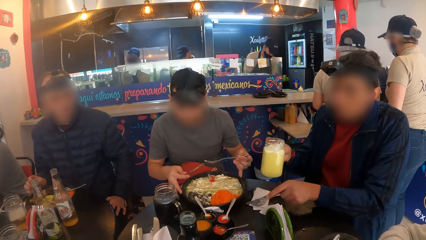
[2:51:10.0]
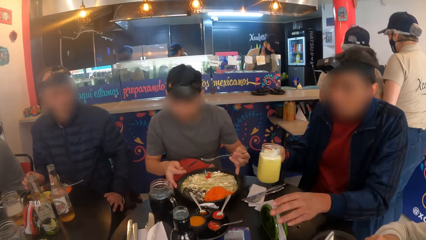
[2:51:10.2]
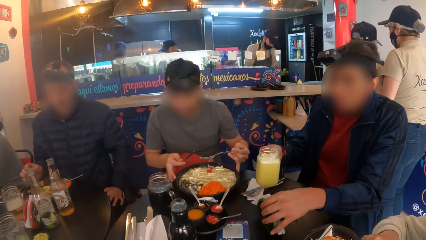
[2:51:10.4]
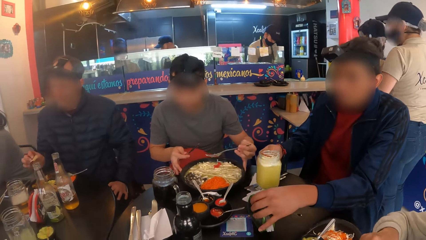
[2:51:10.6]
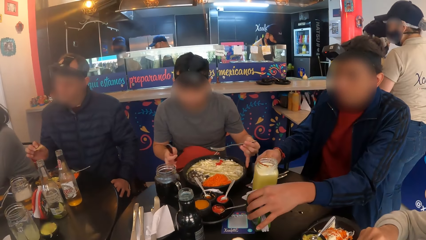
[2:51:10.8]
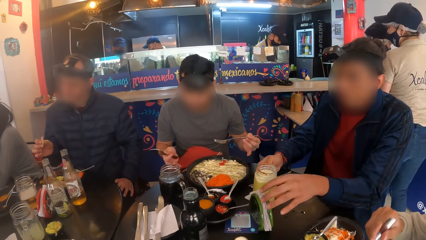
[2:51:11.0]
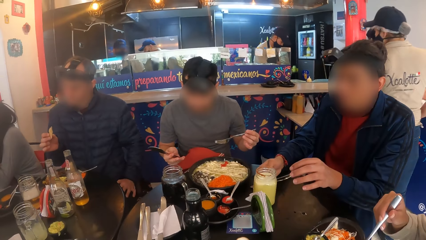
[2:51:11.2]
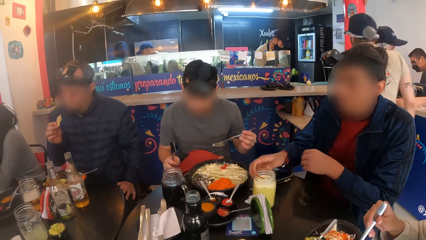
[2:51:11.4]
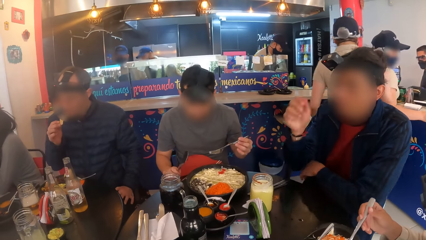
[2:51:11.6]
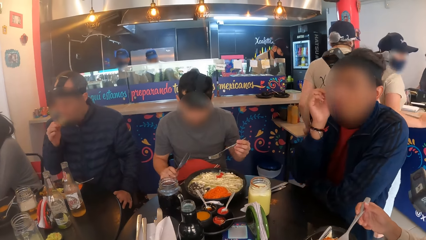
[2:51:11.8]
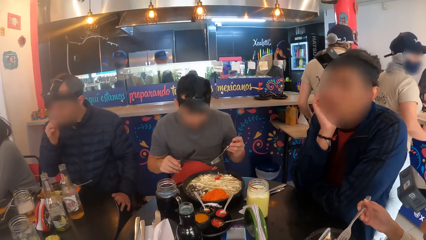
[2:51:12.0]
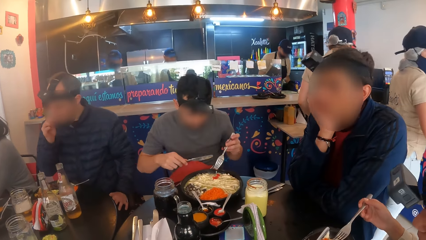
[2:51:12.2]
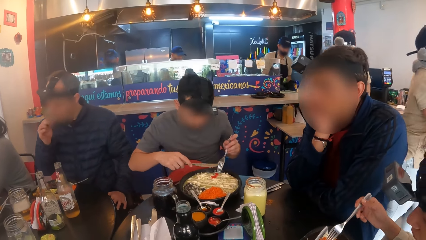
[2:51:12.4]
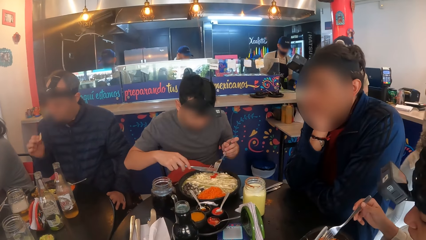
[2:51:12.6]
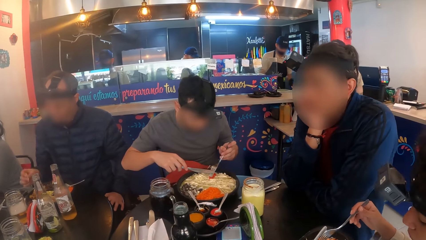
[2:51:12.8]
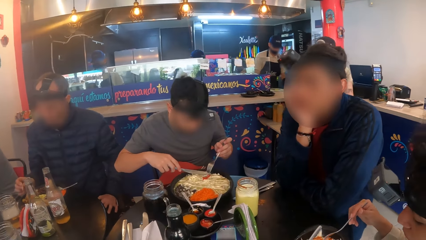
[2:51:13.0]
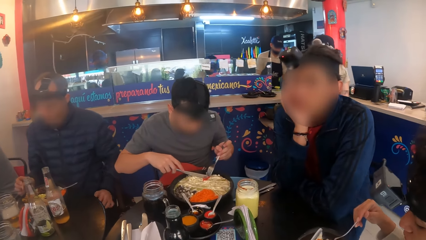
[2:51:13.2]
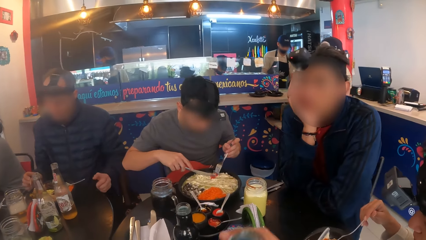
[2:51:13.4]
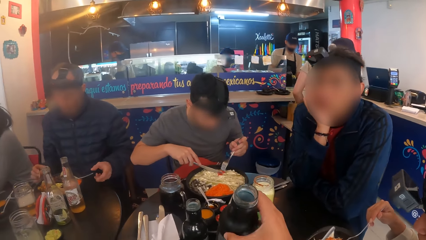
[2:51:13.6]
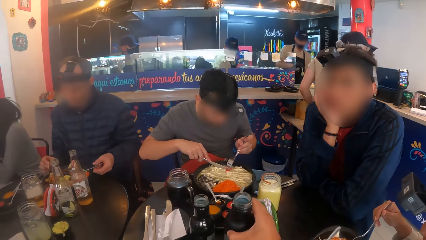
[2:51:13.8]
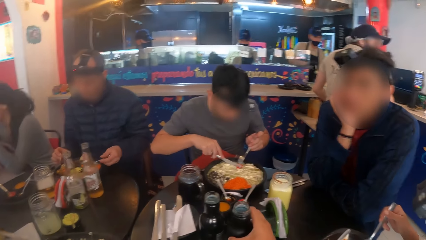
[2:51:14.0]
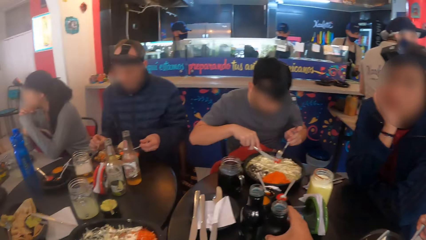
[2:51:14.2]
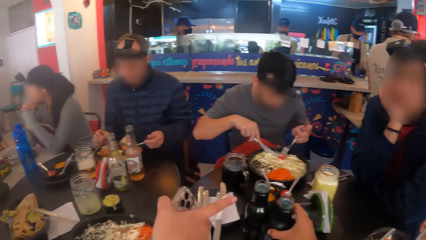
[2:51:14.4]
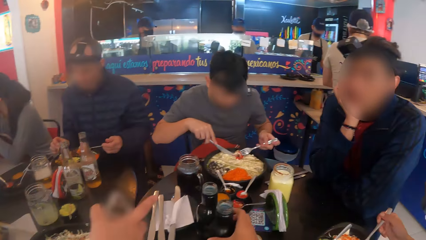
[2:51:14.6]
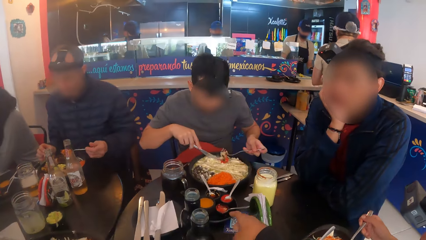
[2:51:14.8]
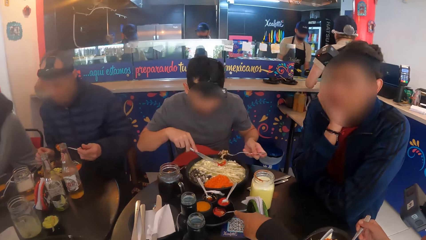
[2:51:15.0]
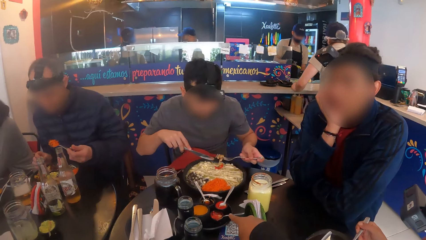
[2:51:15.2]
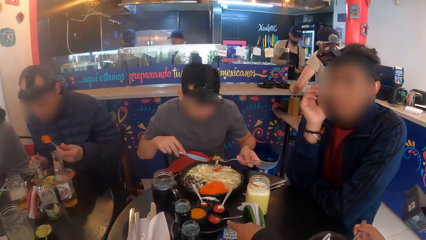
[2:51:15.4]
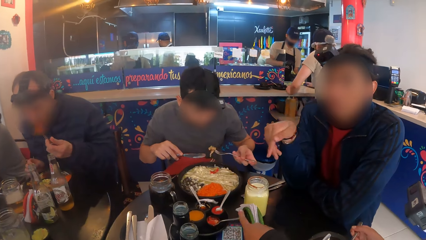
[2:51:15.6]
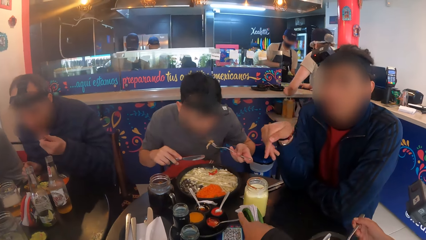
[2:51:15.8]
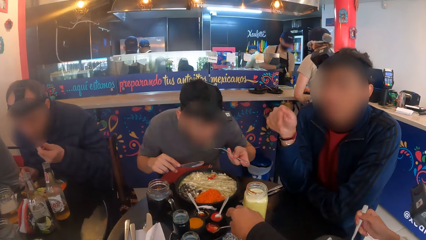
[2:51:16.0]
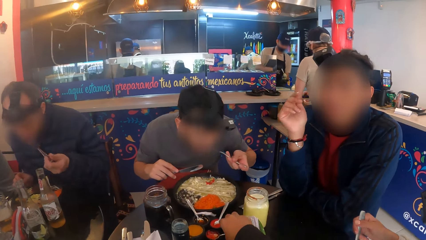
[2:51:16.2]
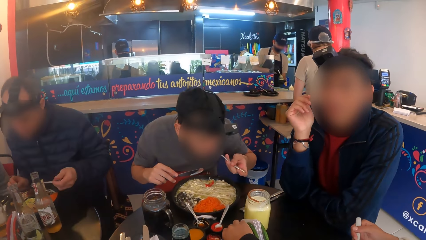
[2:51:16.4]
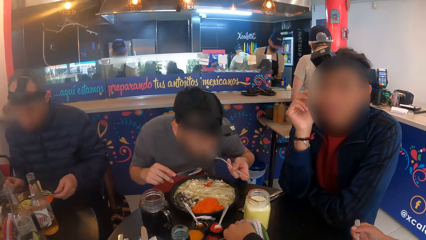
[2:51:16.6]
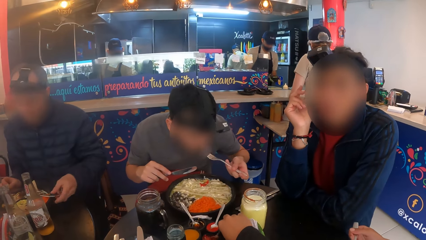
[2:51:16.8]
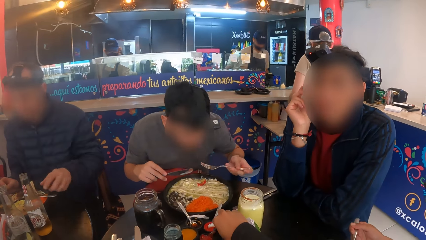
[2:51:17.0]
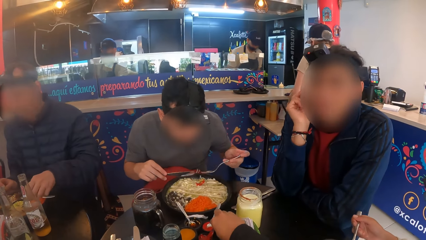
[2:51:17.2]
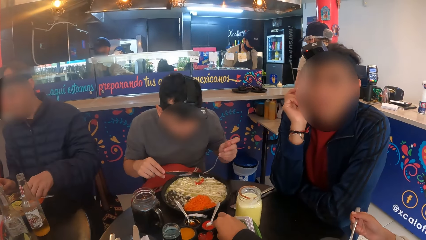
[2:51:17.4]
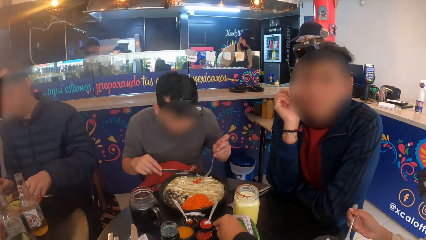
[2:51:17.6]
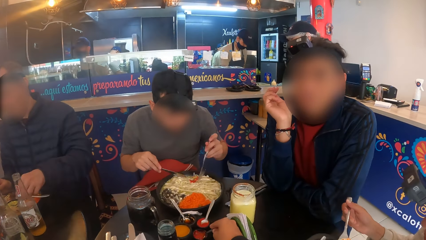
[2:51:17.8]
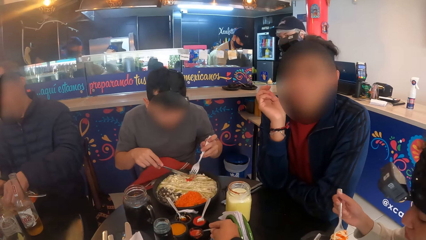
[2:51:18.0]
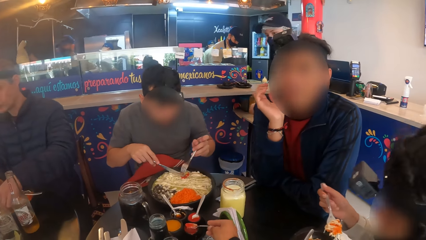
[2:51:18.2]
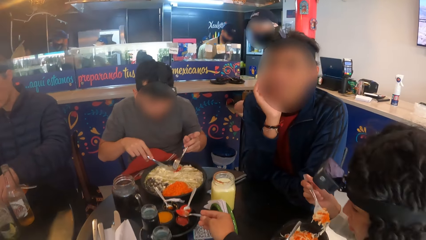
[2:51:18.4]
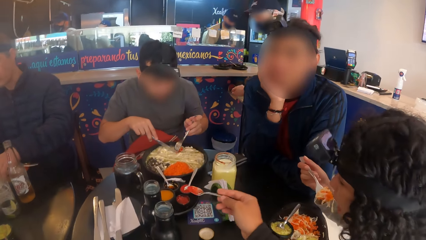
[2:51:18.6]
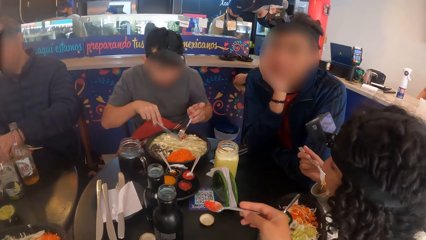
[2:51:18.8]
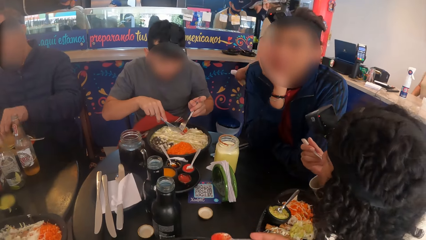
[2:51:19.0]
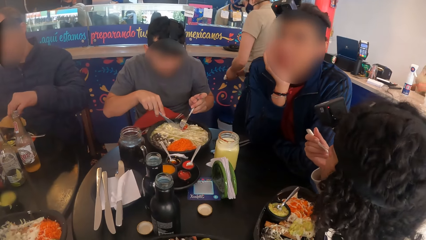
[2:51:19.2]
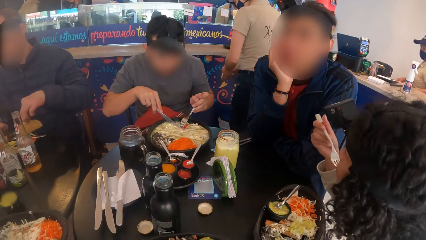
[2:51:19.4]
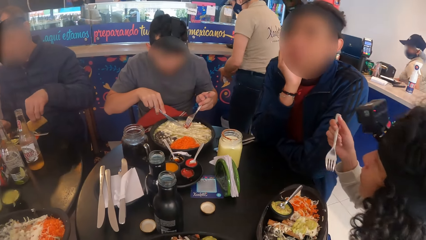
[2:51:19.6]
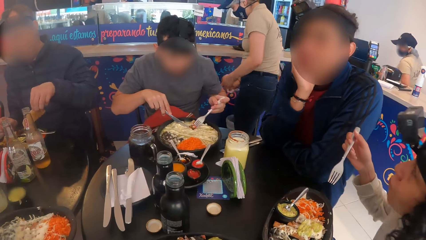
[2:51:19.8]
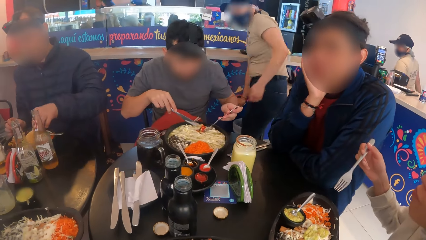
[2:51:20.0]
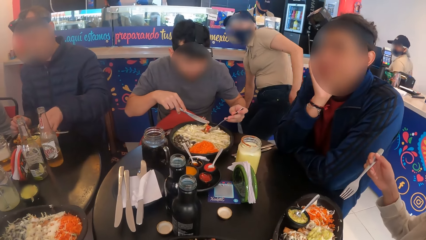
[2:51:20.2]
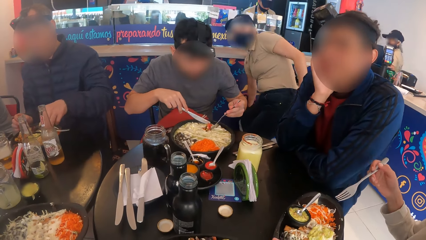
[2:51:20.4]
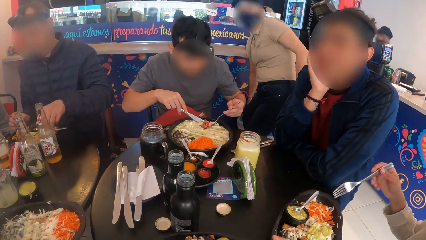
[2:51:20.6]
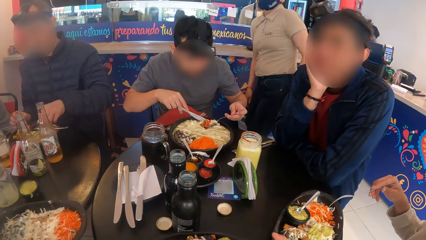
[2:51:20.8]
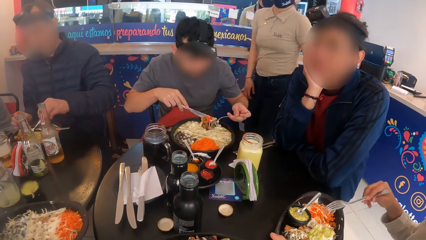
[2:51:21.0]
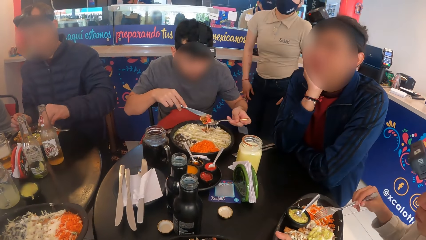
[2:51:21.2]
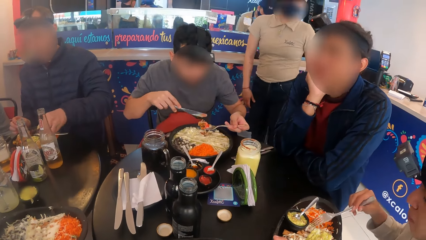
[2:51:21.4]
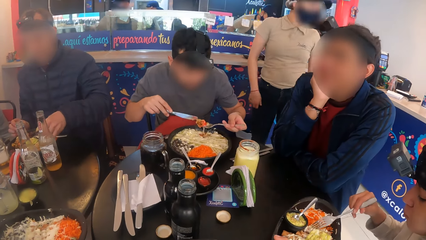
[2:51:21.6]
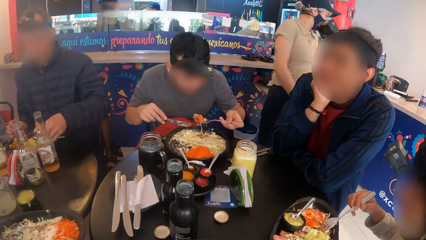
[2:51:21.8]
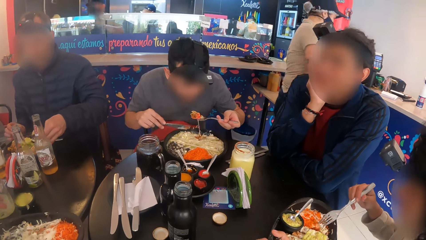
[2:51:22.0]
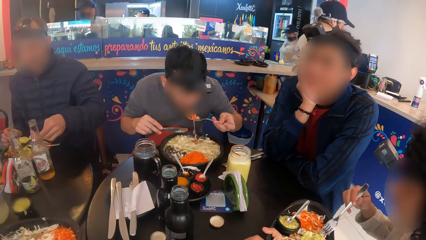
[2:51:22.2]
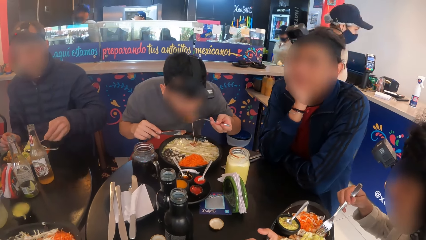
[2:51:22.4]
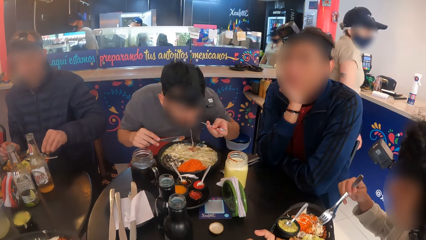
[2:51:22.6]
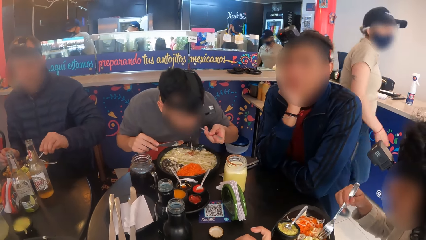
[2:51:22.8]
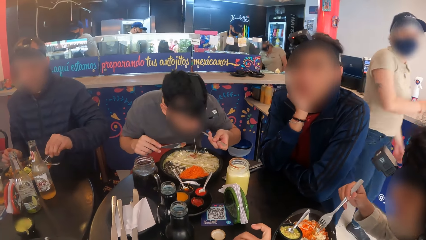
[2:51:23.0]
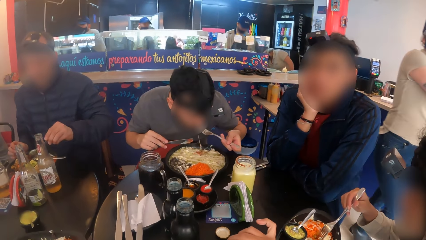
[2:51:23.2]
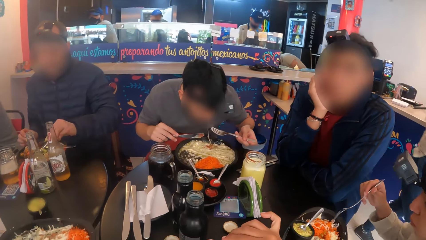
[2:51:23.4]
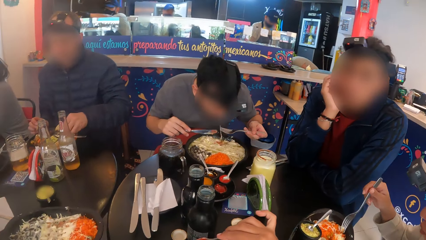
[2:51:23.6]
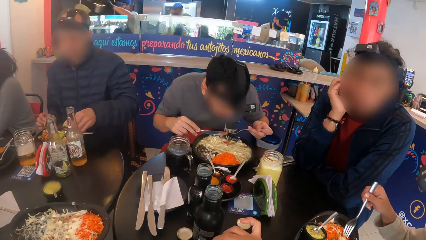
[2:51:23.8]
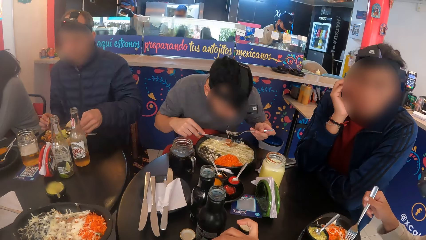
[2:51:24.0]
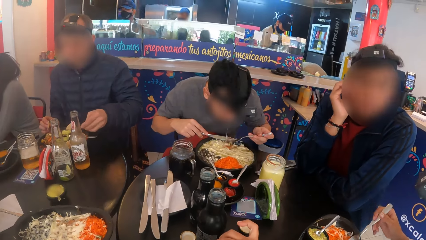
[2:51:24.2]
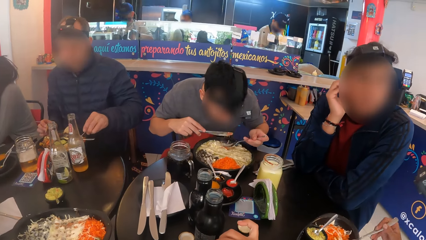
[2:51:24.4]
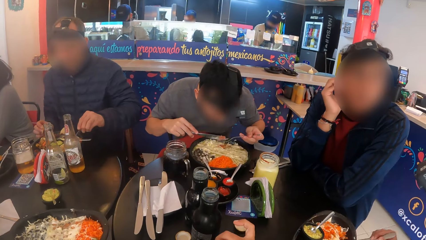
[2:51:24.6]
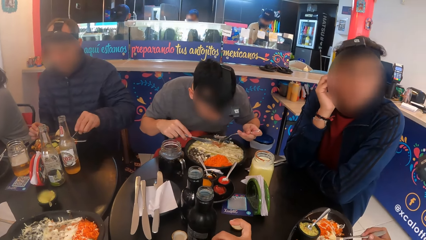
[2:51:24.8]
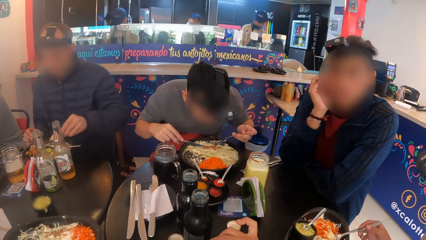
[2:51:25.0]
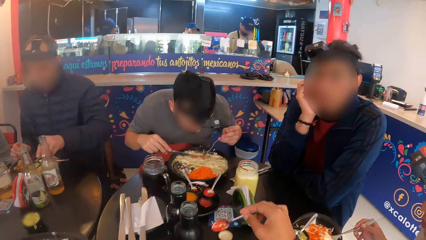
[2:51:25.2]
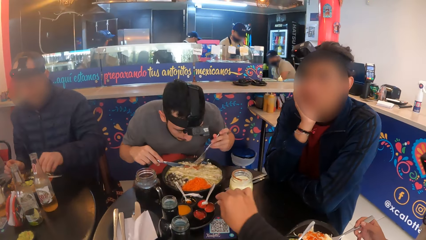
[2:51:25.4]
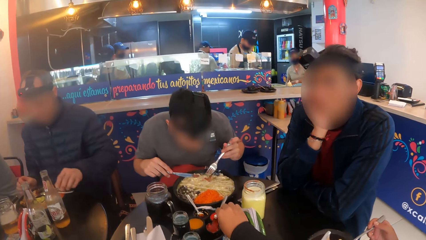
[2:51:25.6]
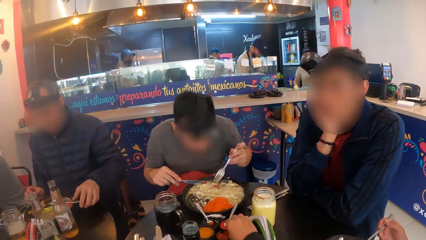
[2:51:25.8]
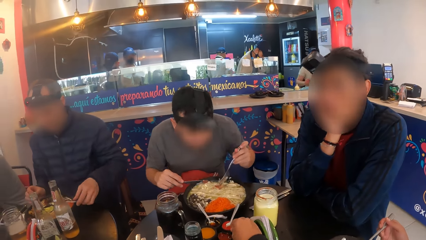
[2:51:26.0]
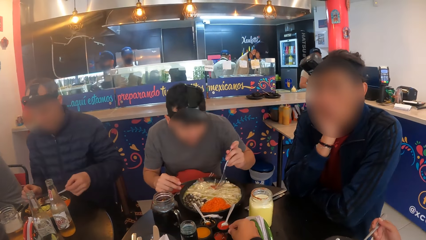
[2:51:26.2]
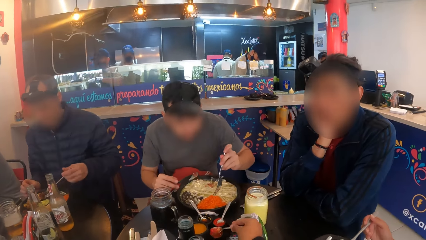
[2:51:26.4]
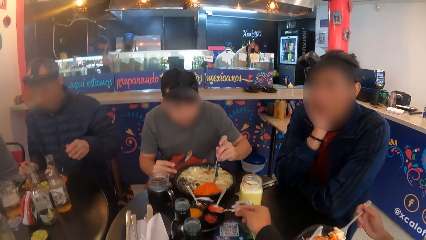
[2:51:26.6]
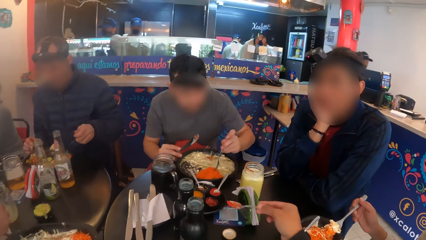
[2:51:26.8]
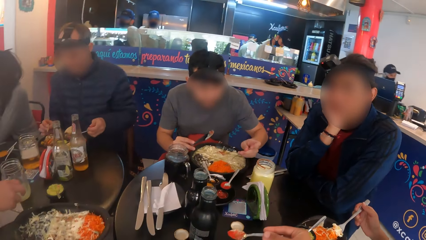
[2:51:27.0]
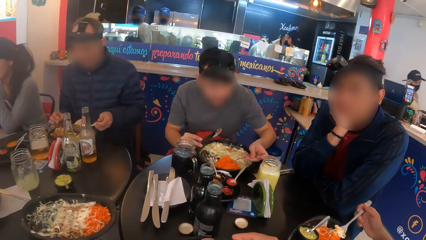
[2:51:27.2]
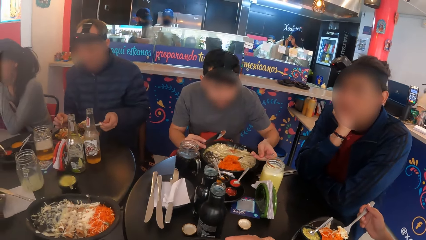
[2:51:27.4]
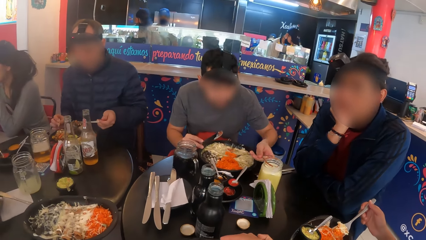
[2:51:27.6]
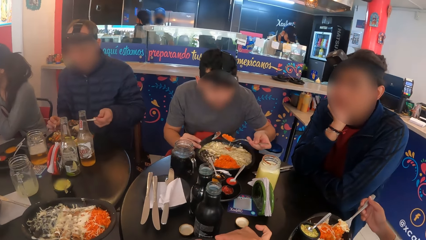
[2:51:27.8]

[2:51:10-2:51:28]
A man shifts the serviette stand on the table with his left hand and places the jar of juice in his right hand on the serviette on the table. Another man puts a snack in his mouth with his right hand. A third man picks some ranch dressing with the spoon in his right hand and the knife in his left hand. The camera wearer places a glass of water or bottle on the table with her right hand. The first man interacts with the camera wearer. The camera wearer scoops sauce or spice from a plate with a spoon in his right hand. They add the spice on the food. They scoop the sauce from the plate with the spoon in his right hand.
